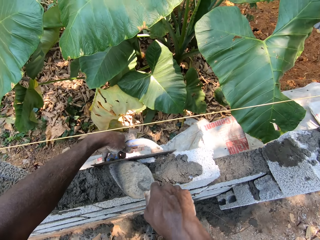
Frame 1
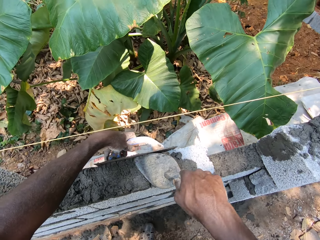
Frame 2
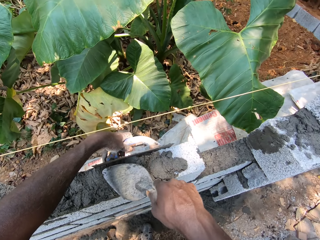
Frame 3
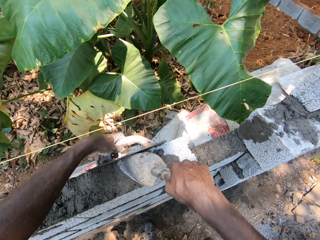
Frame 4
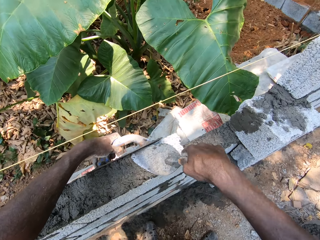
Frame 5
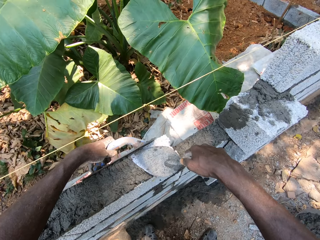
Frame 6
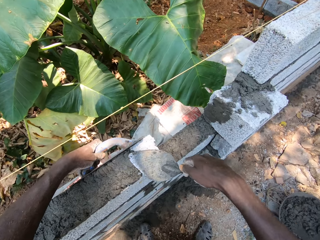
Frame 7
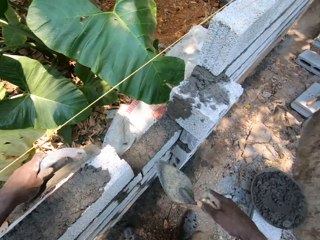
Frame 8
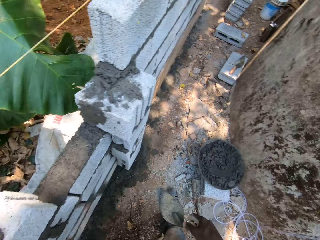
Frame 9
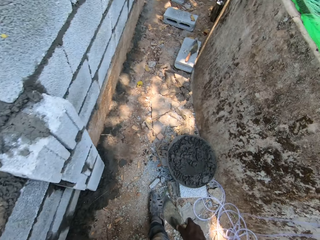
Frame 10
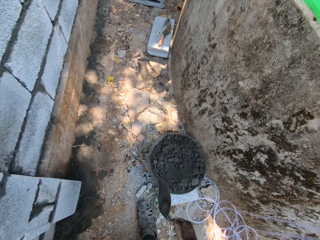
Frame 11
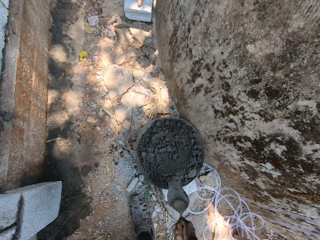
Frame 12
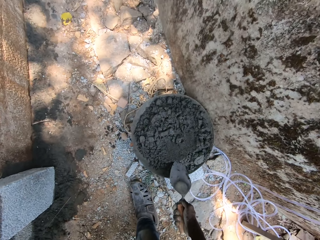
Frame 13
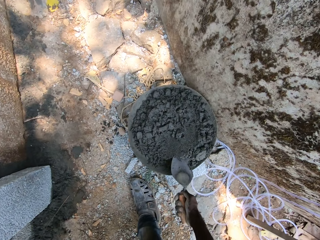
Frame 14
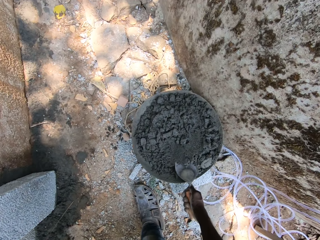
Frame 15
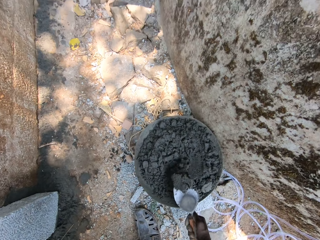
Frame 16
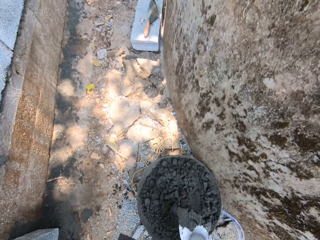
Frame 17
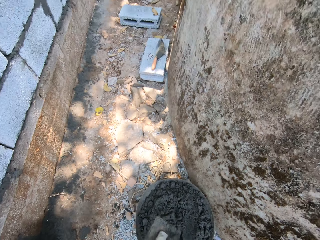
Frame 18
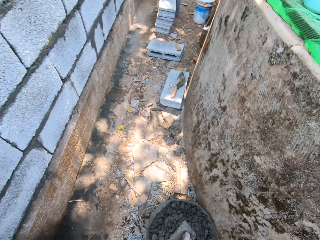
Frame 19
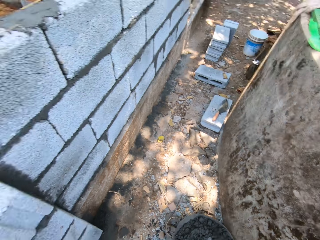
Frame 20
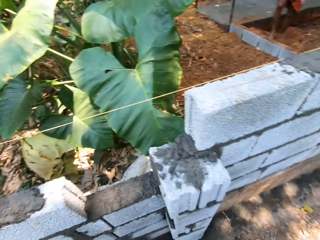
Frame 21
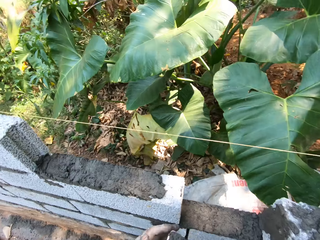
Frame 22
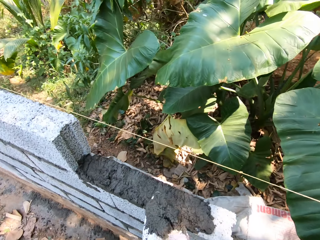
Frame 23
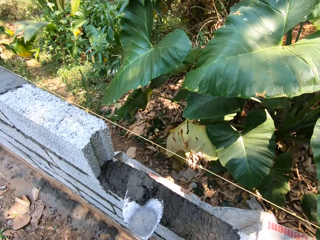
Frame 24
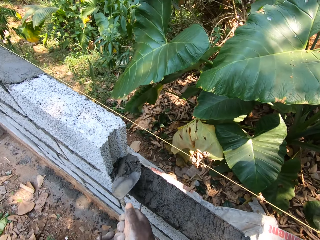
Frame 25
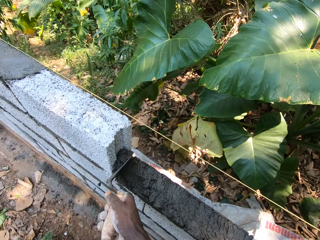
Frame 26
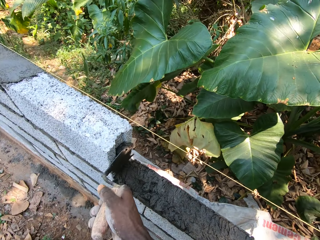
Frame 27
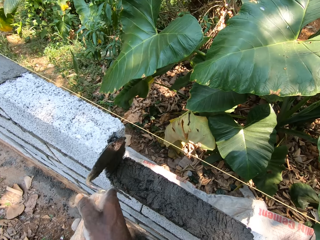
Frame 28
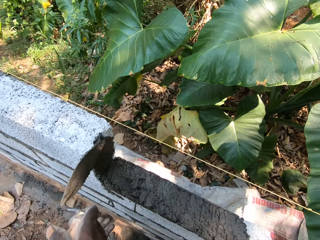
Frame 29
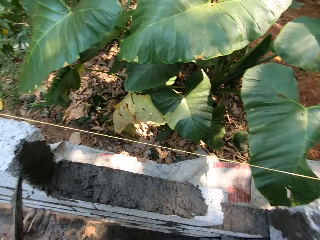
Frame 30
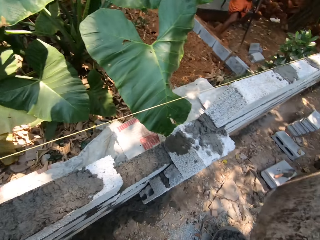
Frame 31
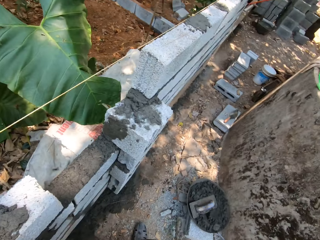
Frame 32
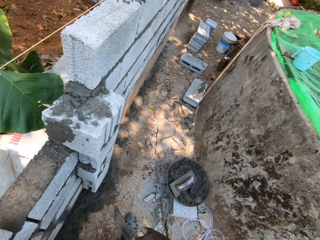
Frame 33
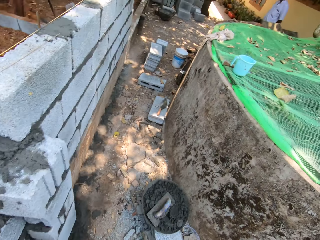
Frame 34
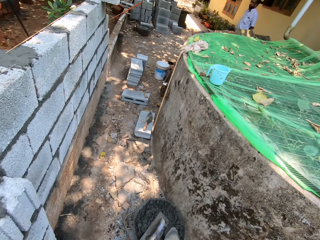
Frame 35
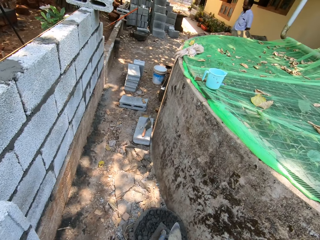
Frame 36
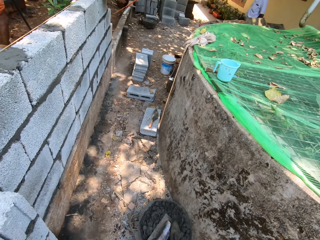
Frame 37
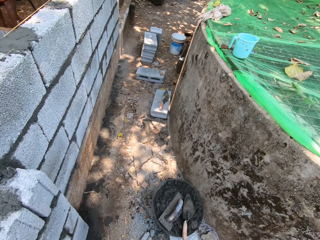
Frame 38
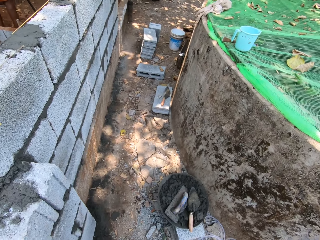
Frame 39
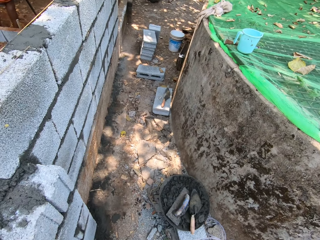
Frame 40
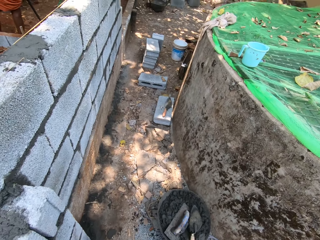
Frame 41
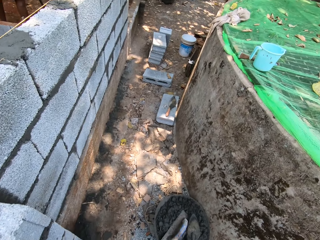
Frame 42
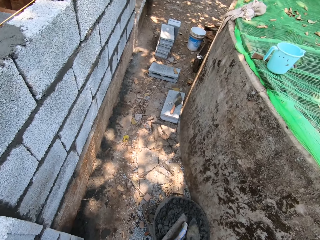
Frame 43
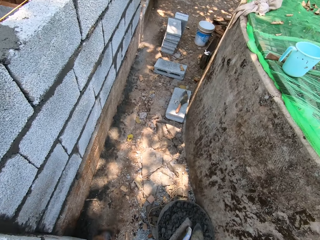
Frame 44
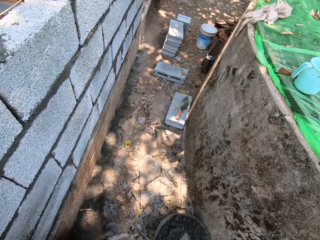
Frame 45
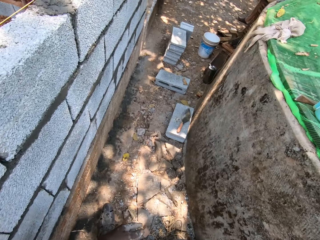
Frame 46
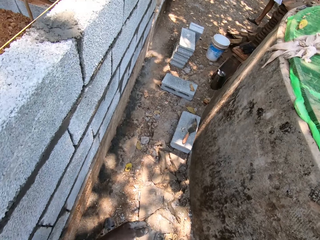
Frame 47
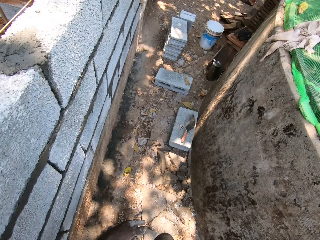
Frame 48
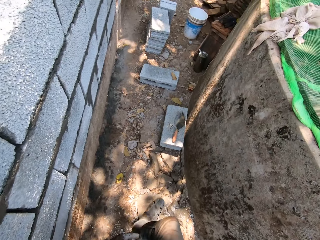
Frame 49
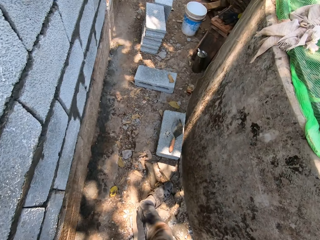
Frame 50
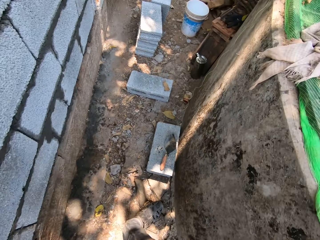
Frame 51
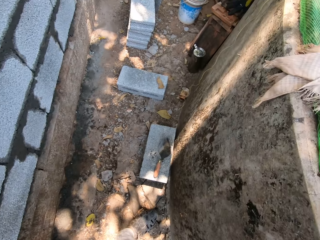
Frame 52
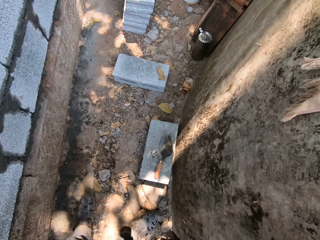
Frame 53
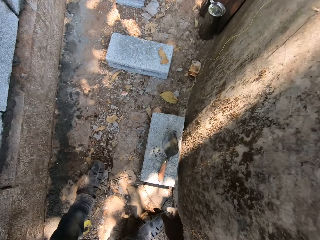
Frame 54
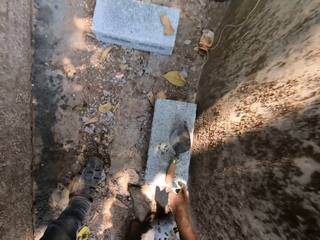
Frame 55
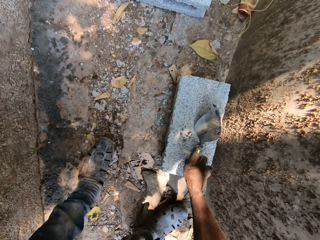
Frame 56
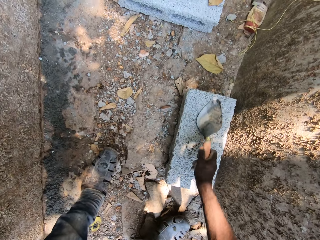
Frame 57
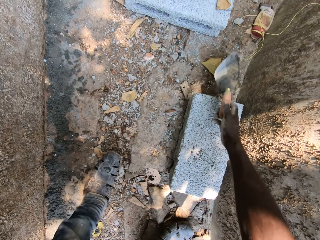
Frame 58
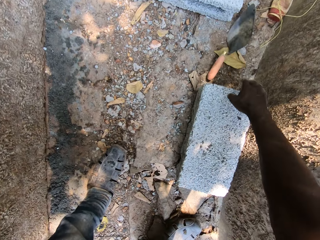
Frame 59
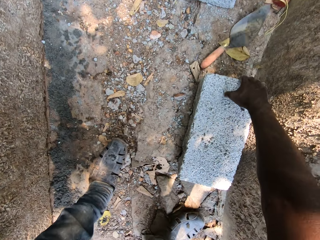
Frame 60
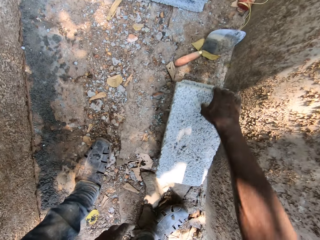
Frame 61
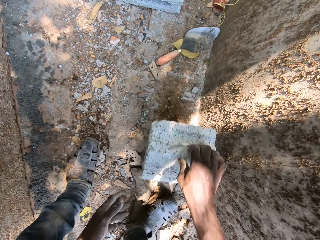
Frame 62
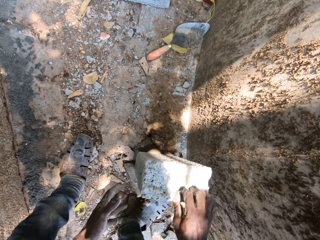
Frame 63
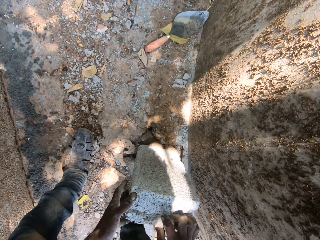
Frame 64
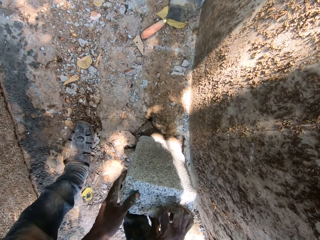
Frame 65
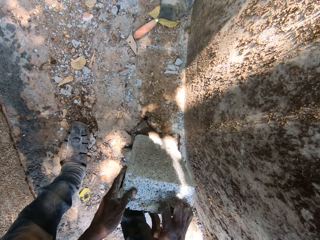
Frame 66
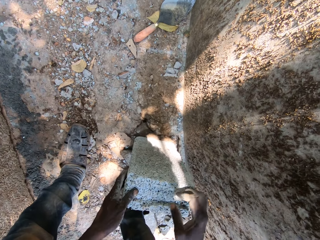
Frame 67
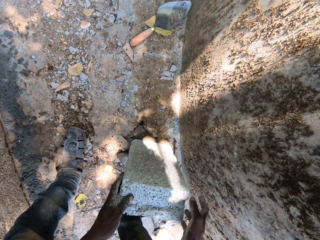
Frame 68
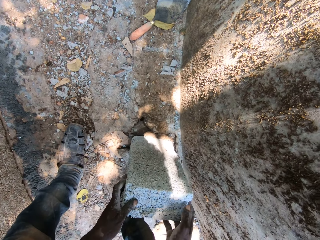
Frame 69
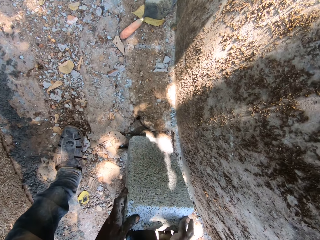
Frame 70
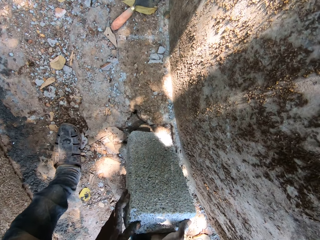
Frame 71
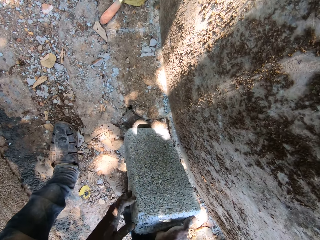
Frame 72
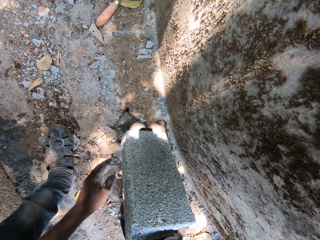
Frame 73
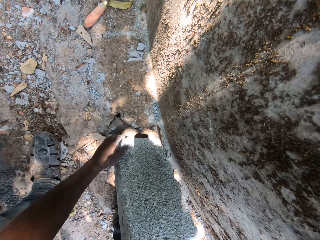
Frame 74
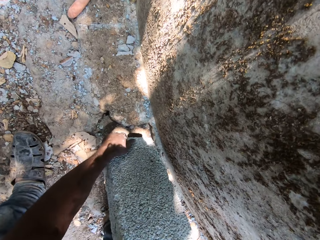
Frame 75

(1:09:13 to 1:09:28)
The camera wearer scoops cement mortar from the bucket with the trowel in his right hand. He drops the plastering hawk on the cement mortar in the bucket with his left hand. He plasters the wall with the cement mortar and the trowel in his right hand. He drops the trowel into the bucket of cement mortar with his right hand. He moves around. He picks up a trowel from a brick on the ground with his right hand. He throws the trowel in his right hand on the ground. He carries the brick from the ground with both hands.

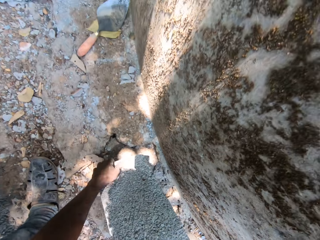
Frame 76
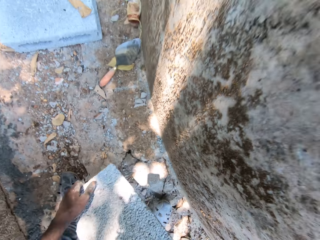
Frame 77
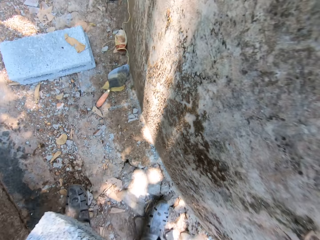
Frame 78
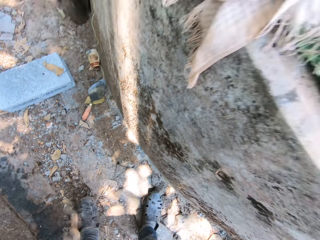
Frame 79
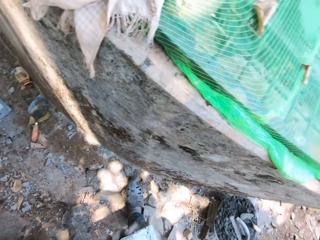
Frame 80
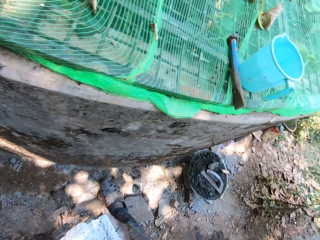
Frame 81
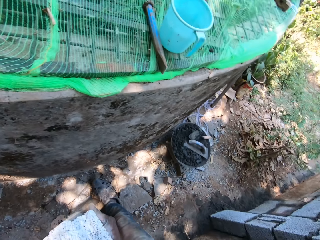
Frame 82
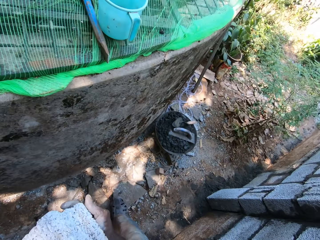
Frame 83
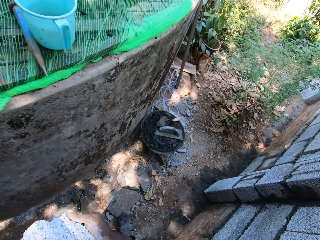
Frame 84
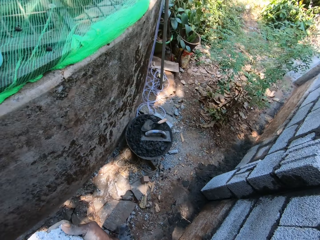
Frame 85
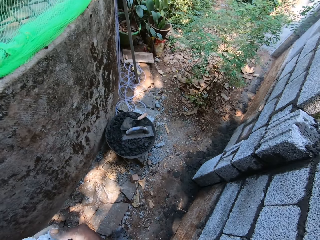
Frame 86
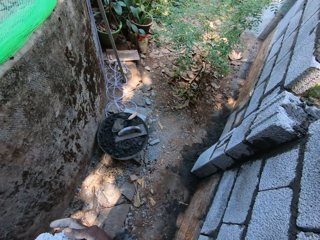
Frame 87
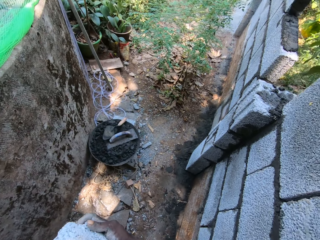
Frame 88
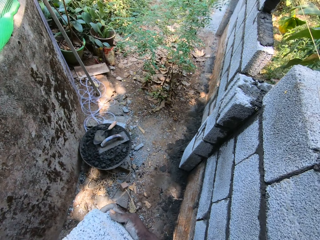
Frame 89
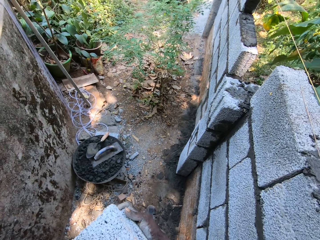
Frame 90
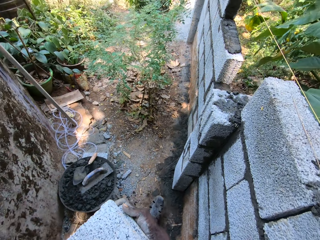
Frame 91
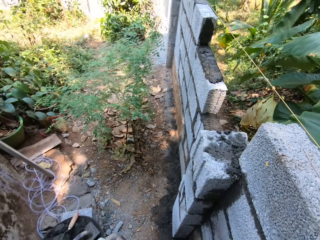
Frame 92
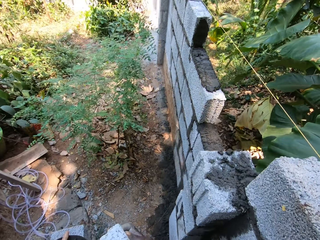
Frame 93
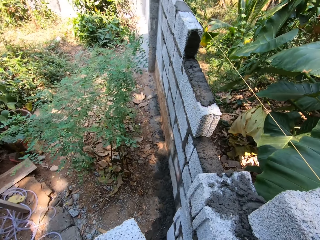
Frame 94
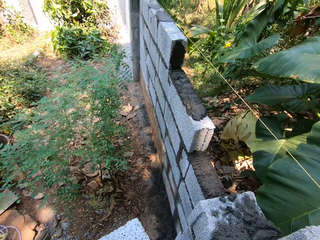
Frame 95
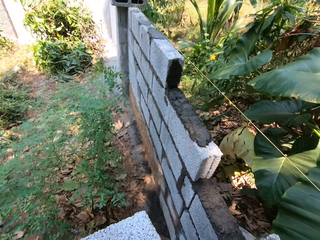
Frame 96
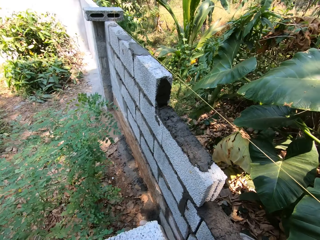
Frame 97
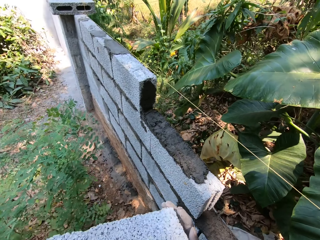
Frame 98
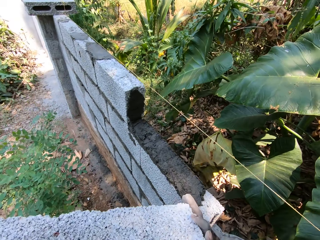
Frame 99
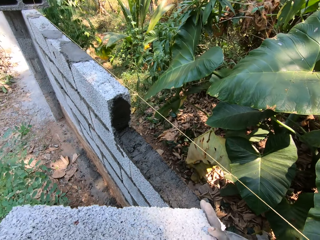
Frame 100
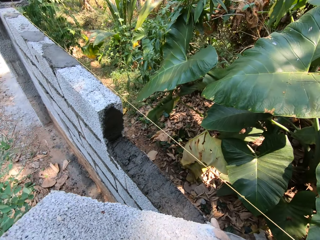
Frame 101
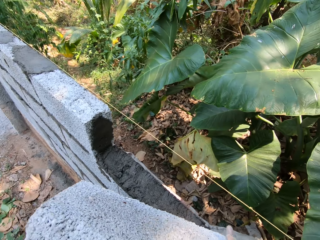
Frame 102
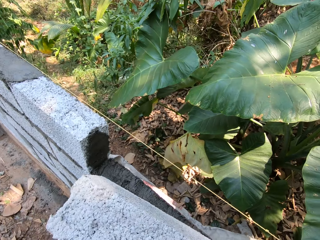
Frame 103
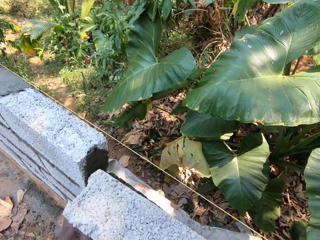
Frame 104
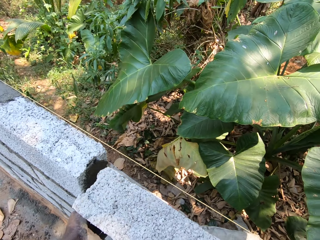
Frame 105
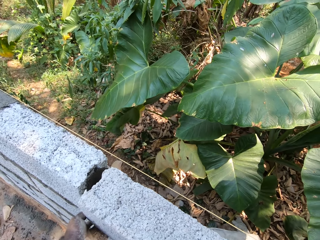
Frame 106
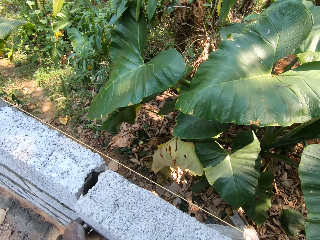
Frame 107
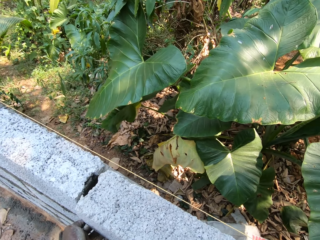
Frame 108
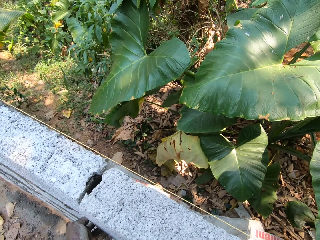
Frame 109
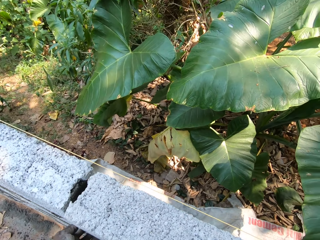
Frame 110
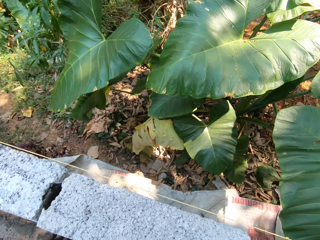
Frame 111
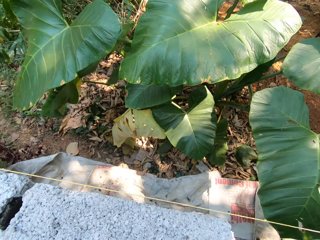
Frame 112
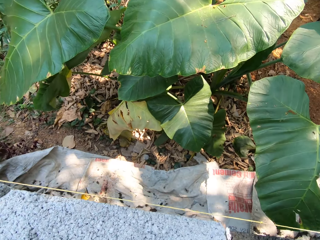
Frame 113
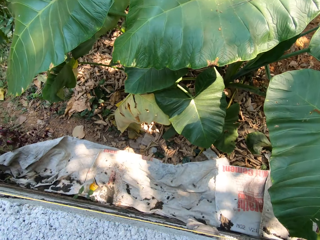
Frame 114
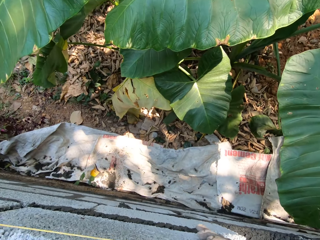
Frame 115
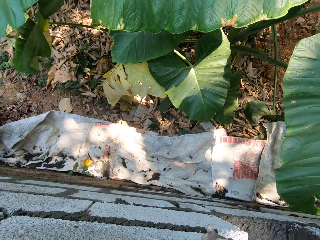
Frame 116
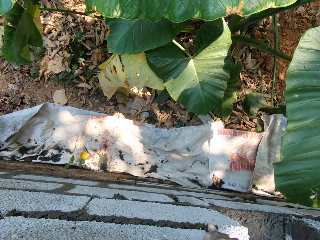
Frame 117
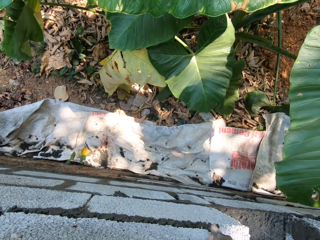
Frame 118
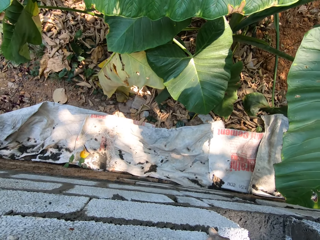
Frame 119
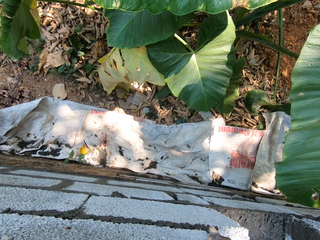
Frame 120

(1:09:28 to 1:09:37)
The camera wearer moves around. He lays the brick on the wall with both hands.
